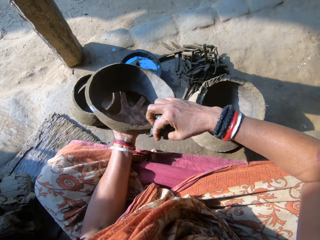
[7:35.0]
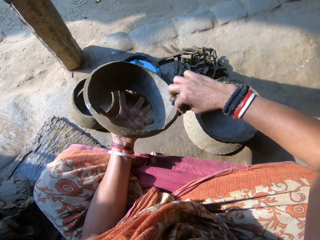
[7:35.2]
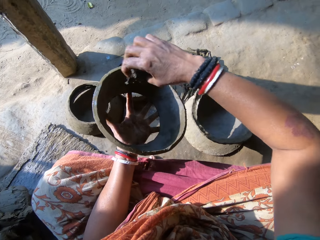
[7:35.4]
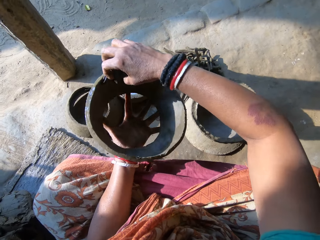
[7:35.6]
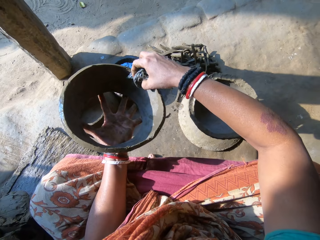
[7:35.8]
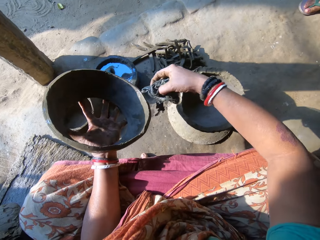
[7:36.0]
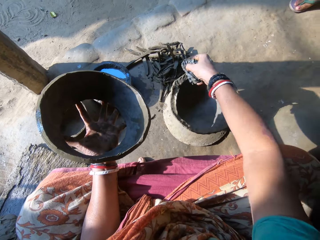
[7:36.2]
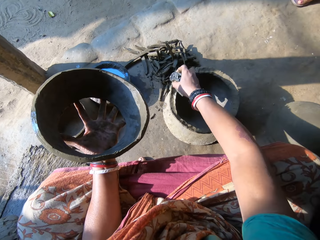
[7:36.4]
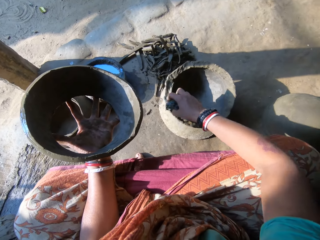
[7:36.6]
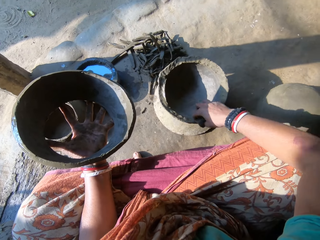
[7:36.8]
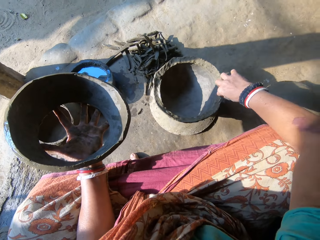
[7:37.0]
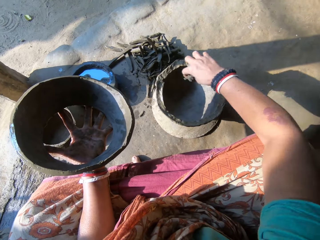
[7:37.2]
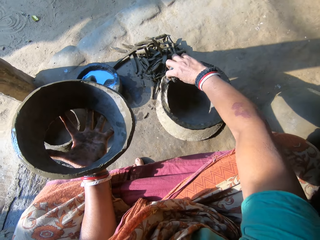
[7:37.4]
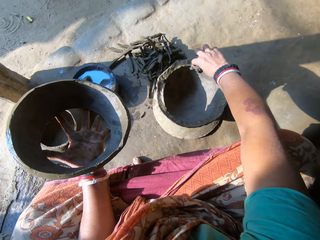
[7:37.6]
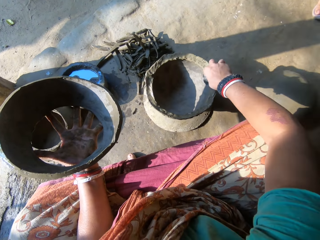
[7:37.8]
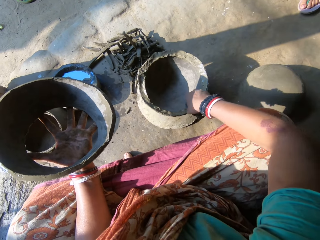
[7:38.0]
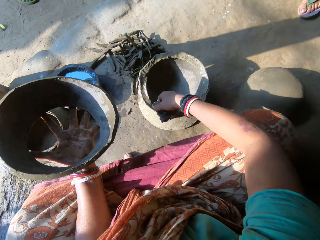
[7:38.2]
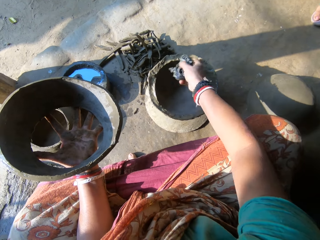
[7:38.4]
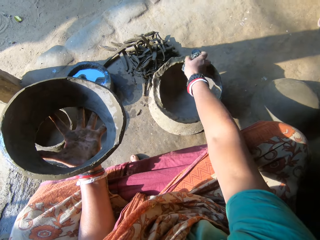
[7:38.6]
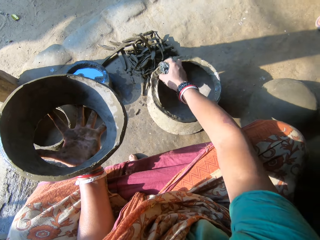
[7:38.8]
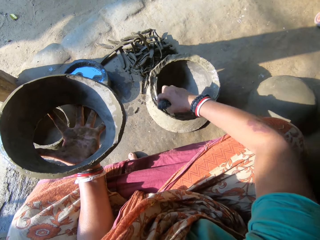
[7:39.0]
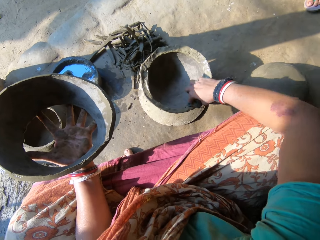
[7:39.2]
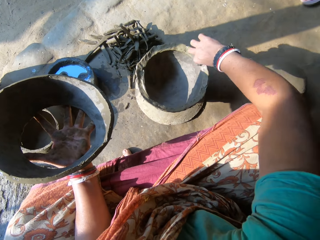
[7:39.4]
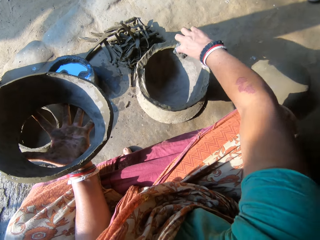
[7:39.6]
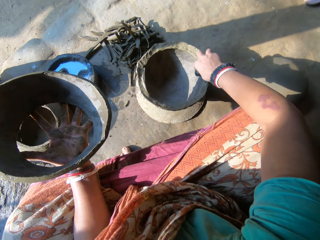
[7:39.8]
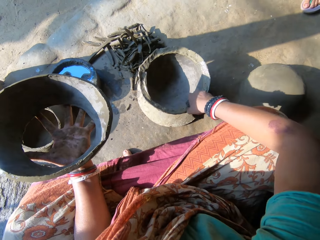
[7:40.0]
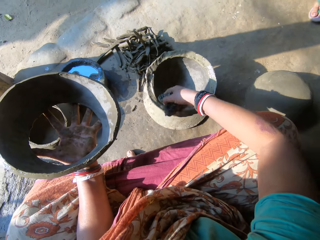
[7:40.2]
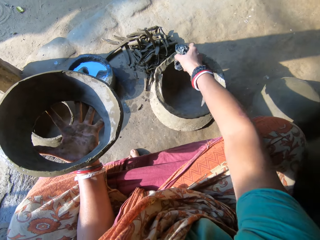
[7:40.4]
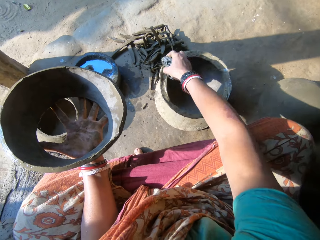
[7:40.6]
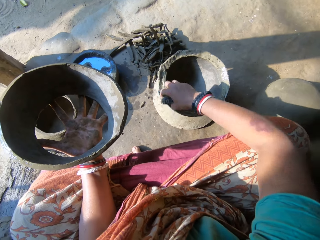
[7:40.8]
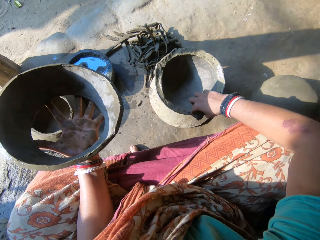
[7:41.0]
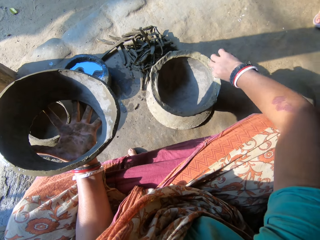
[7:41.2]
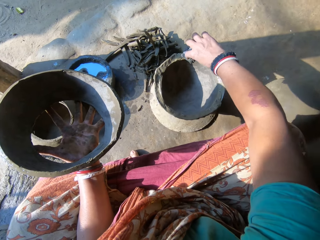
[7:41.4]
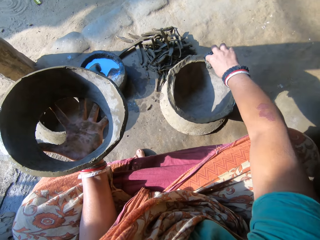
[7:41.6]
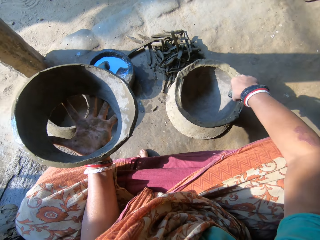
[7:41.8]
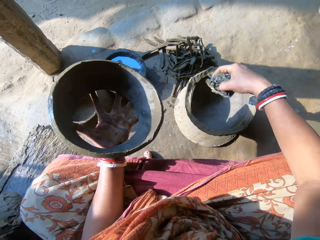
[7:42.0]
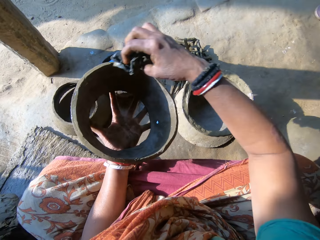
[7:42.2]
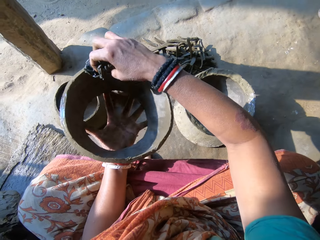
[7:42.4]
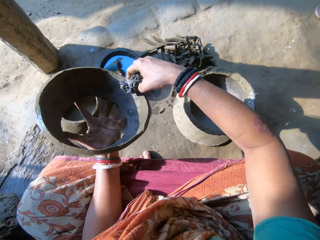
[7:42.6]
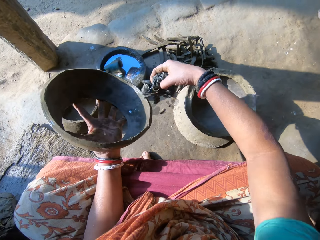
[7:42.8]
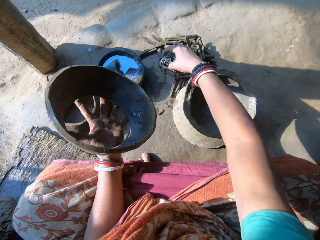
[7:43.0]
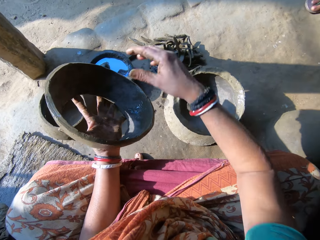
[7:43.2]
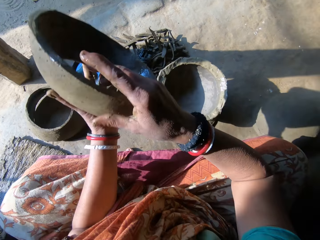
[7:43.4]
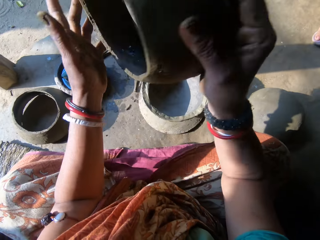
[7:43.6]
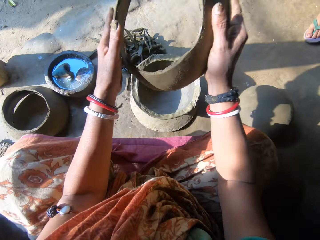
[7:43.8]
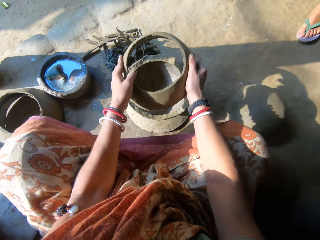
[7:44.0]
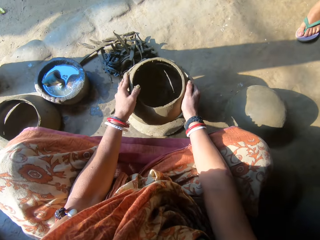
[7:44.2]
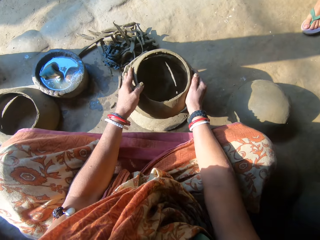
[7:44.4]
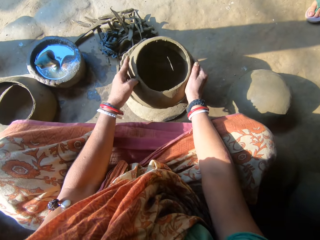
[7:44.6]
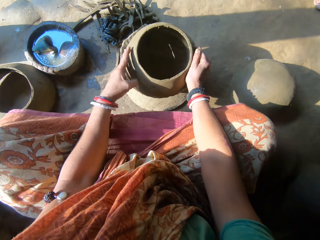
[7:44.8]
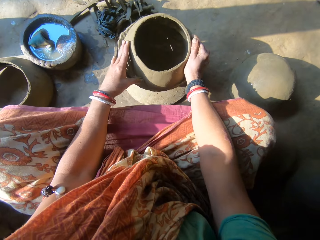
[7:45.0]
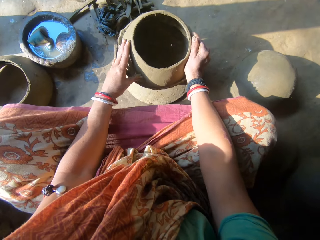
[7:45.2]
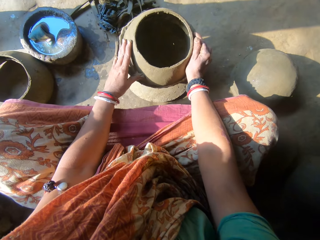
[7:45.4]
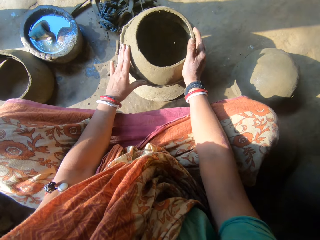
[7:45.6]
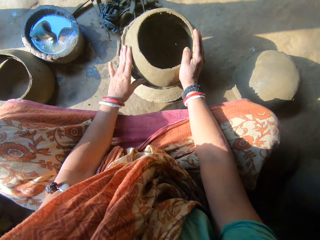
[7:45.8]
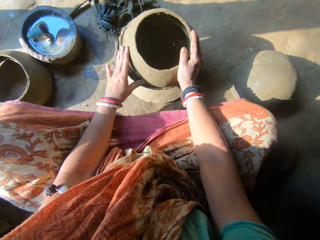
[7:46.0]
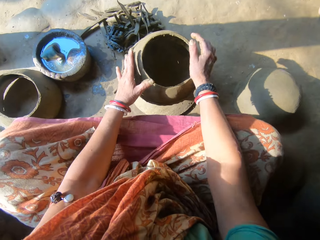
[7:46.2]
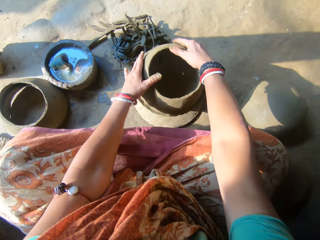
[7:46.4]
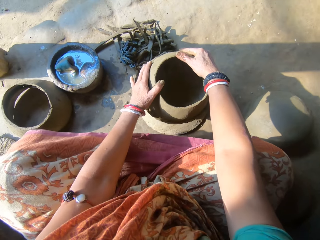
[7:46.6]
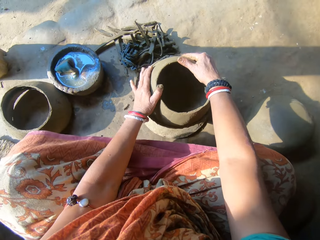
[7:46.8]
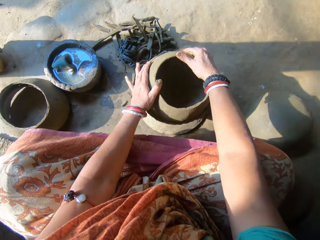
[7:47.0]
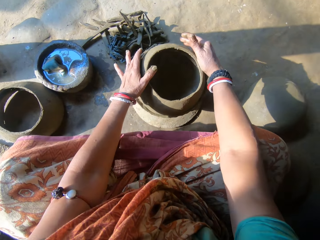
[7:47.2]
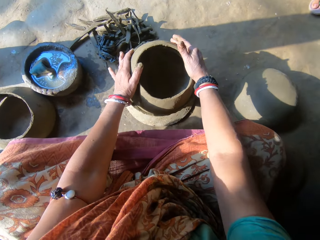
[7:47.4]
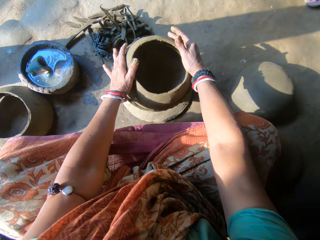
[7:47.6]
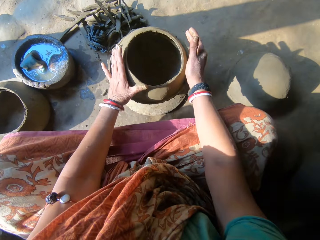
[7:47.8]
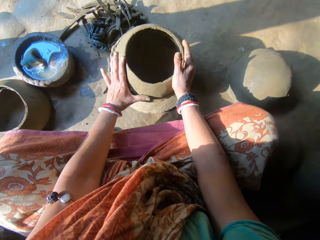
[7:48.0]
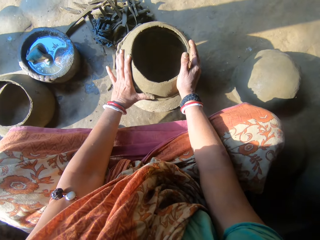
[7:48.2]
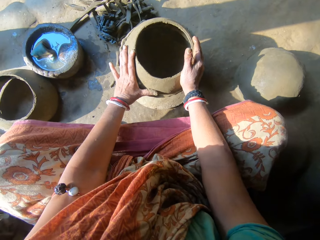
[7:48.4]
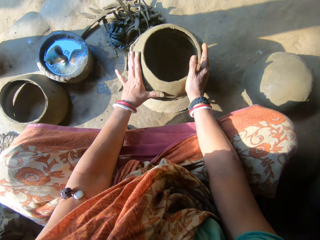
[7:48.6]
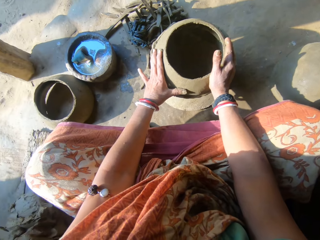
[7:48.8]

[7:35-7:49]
The camera wearer cleans the edge of the ceramic clay on the wood with the napkin in her right hand. She cleans the edge of the ceramic clay in her left hand with the napkin in her right hand. She throws the napkin on the floor with her right hand. She holds the piece of clay pot with both hands. She joins the ceramic clay on the ceramic clay on the wood with both hands. She adjusts the ceramic clay on the wood with both hands.

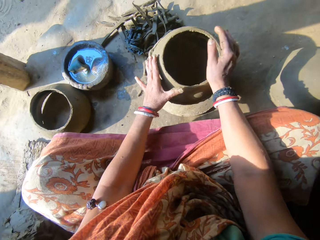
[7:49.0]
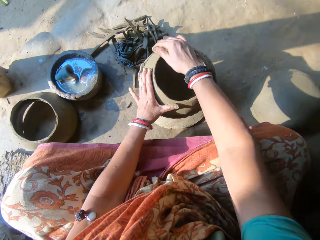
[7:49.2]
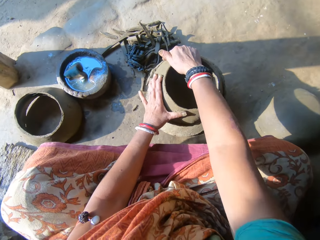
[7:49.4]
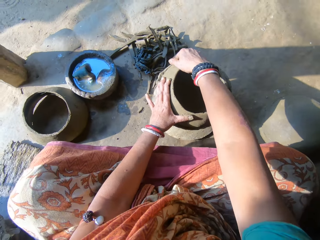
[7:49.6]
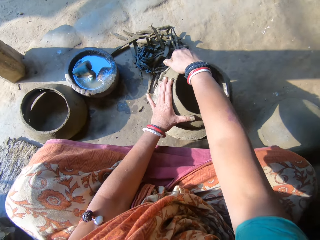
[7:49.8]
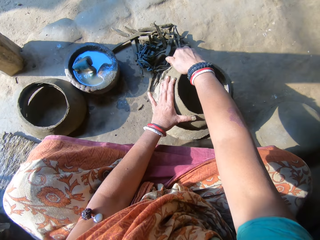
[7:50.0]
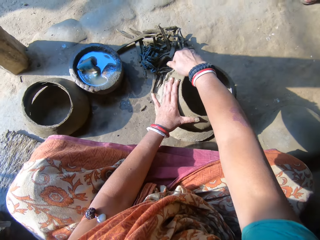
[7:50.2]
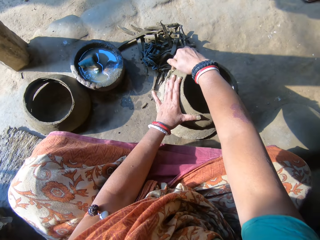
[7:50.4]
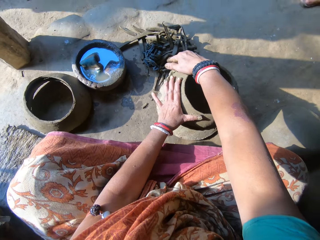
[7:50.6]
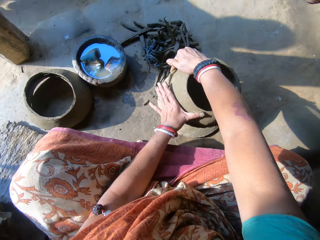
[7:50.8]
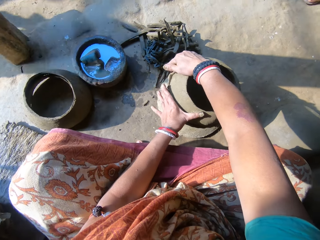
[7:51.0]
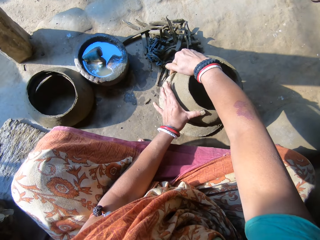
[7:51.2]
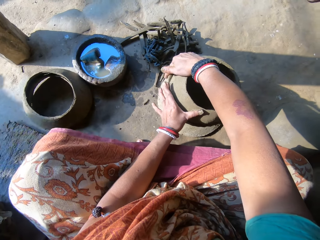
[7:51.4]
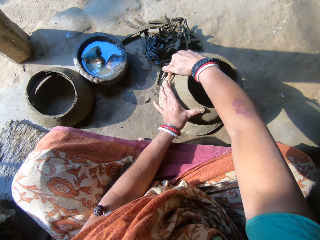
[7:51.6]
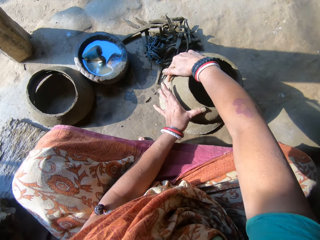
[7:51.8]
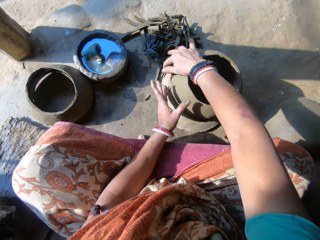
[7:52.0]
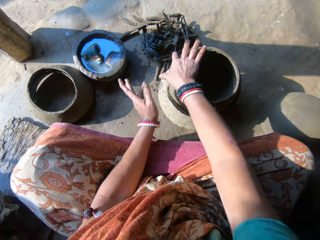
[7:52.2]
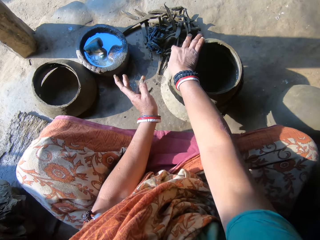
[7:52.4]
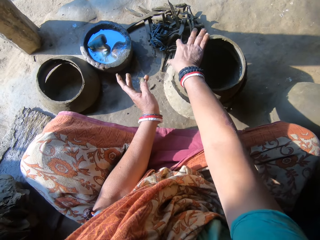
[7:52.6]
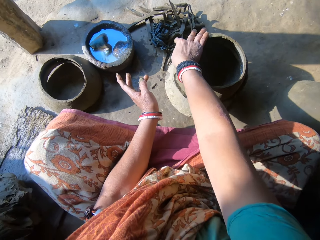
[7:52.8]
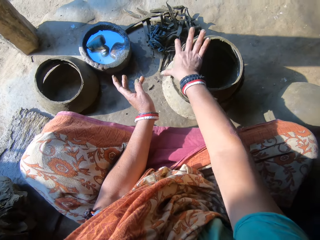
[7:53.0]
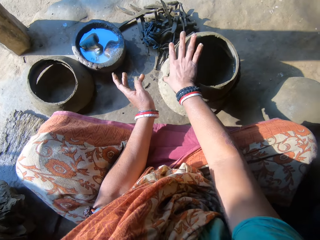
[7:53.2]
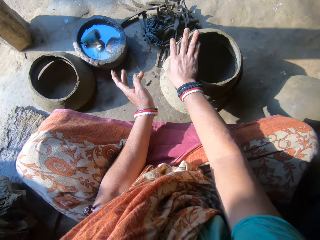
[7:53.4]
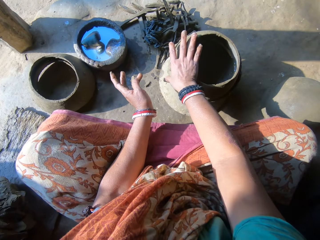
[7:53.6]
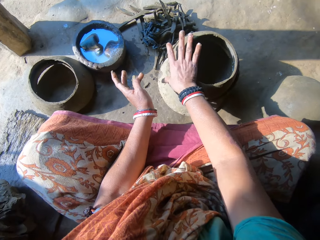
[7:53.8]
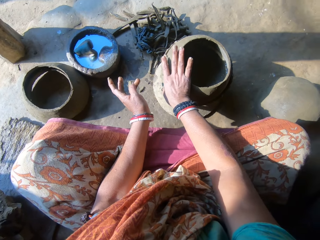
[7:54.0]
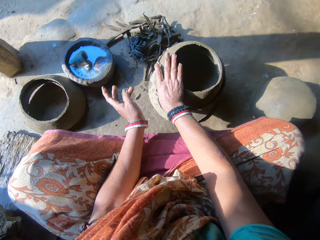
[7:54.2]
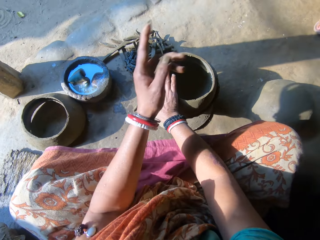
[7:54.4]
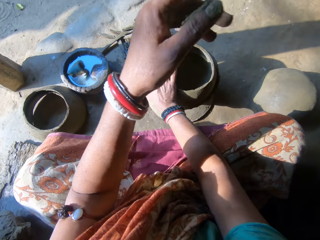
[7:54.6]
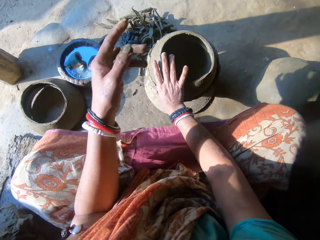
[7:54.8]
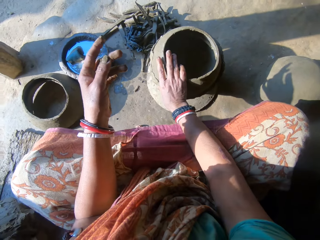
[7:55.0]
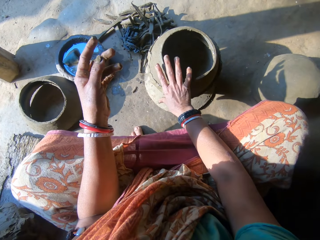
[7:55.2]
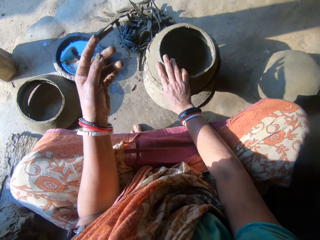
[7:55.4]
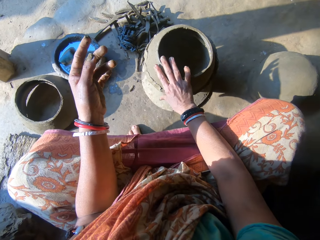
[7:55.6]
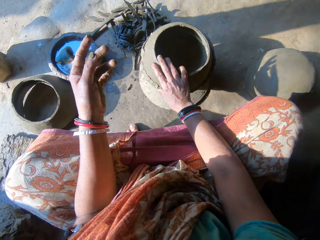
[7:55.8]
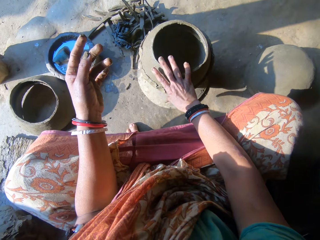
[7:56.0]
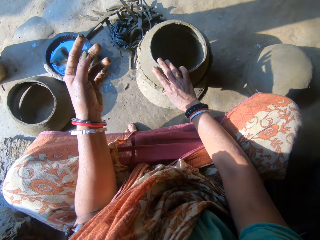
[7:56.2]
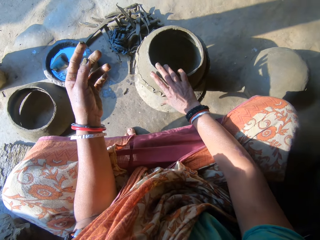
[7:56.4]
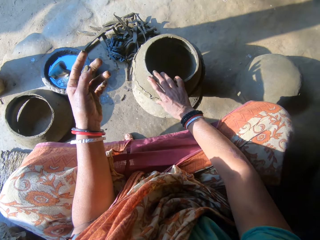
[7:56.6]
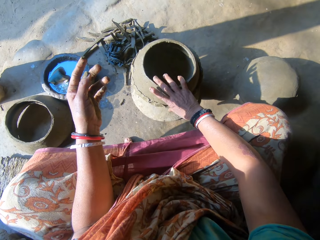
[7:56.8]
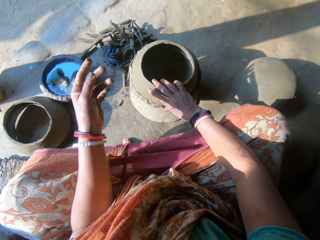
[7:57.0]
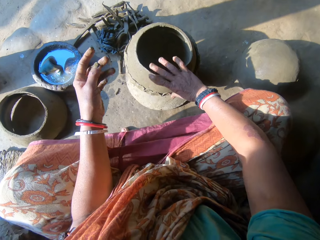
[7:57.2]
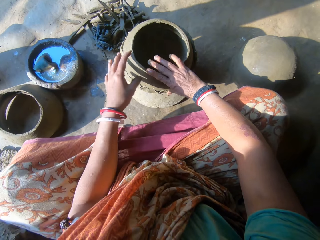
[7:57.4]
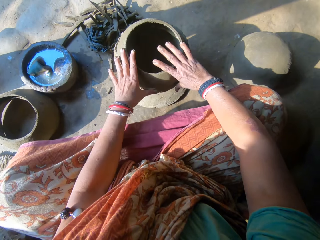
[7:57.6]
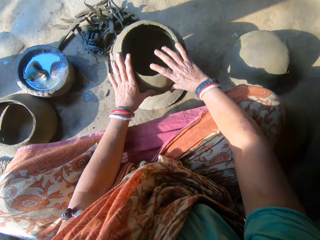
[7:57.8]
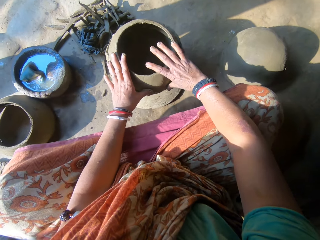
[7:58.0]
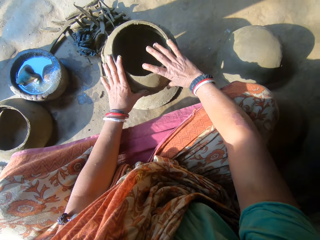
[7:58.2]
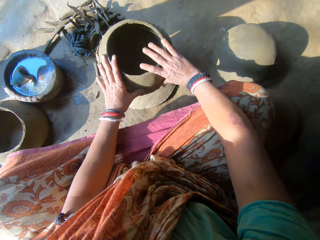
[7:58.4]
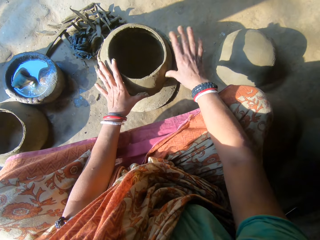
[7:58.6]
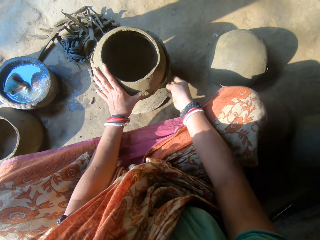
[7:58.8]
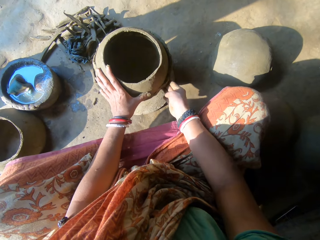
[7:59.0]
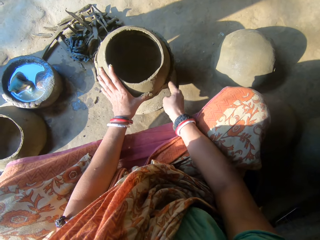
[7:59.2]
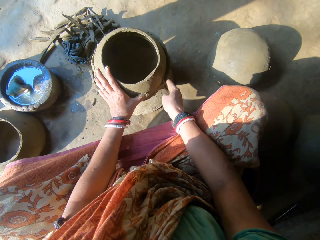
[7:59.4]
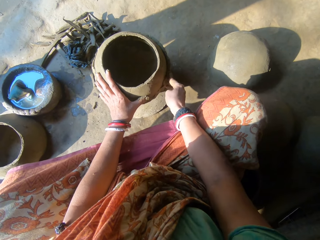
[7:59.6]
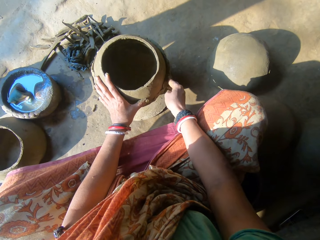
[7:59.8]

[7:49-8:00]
The camera wearer sticks the clay in the piece of clay pot. She raises her hand. She places the hand on the pot.
